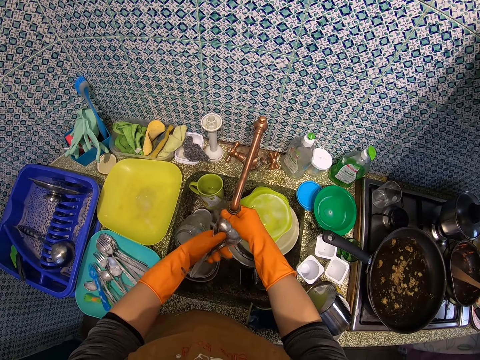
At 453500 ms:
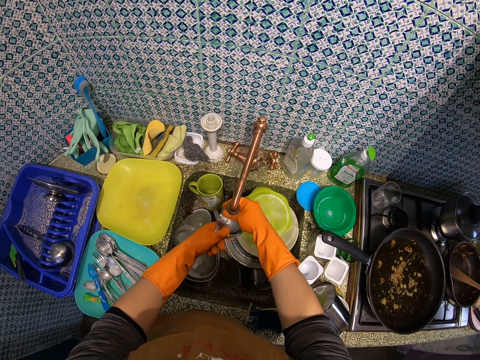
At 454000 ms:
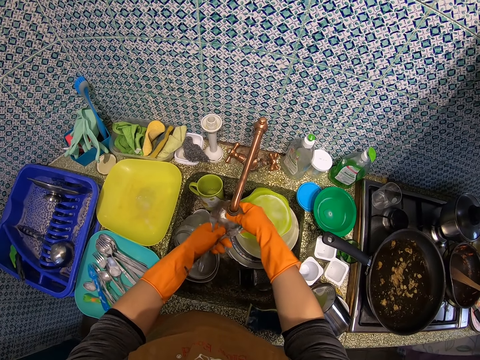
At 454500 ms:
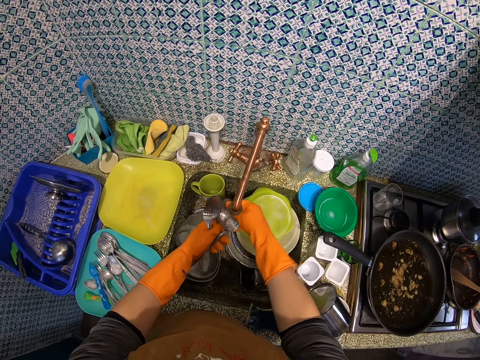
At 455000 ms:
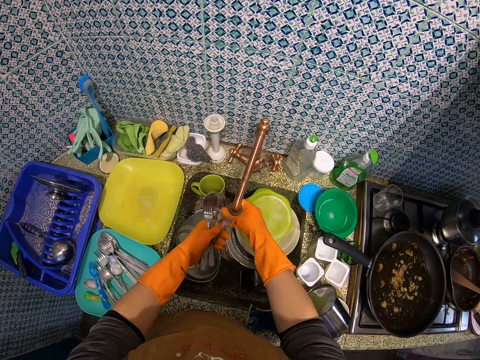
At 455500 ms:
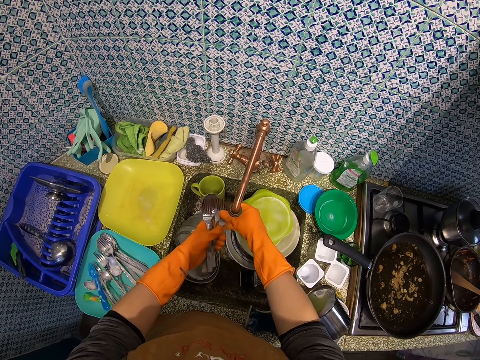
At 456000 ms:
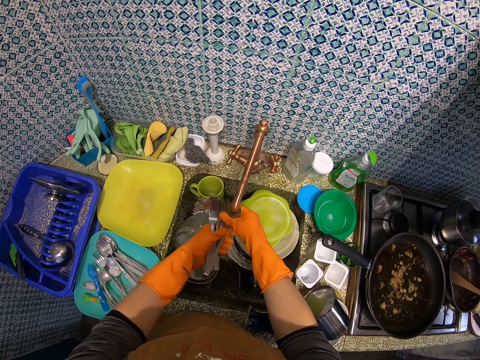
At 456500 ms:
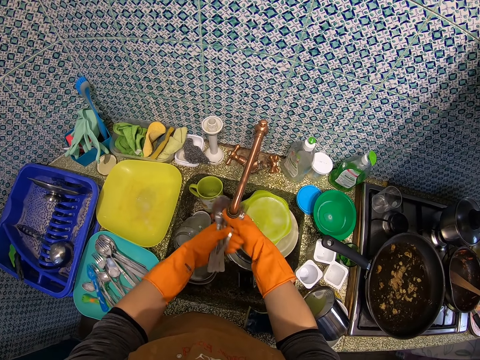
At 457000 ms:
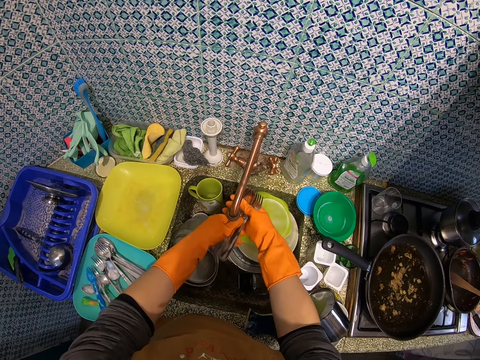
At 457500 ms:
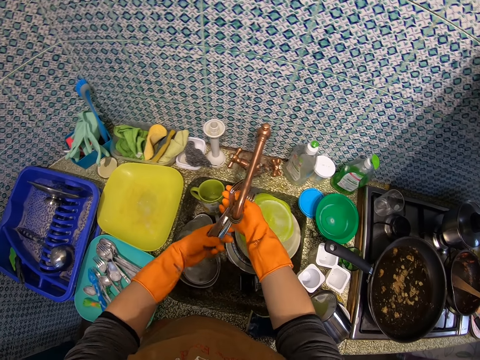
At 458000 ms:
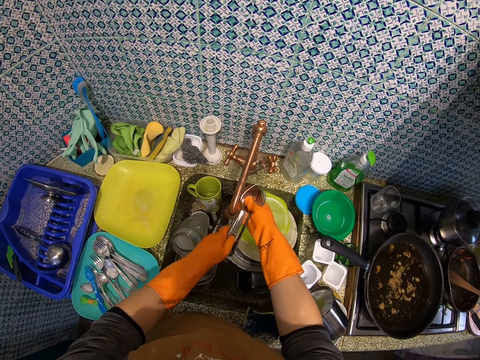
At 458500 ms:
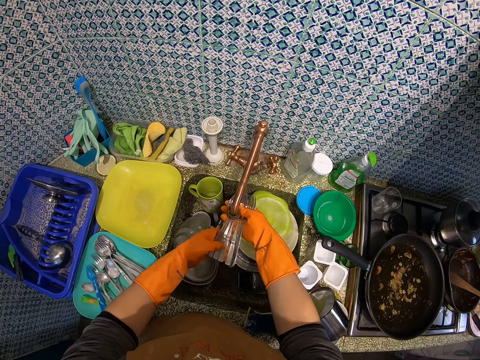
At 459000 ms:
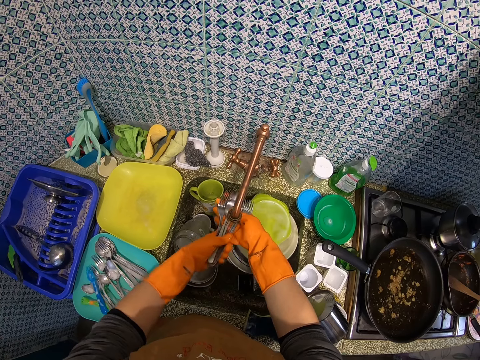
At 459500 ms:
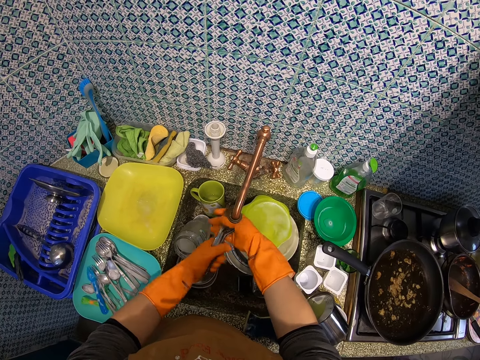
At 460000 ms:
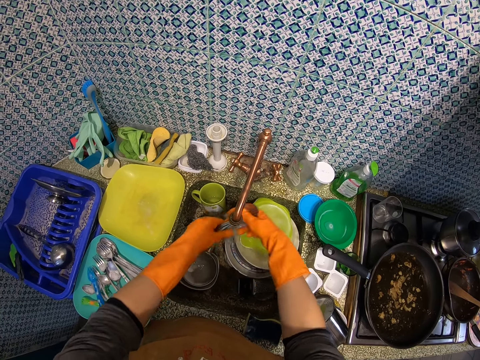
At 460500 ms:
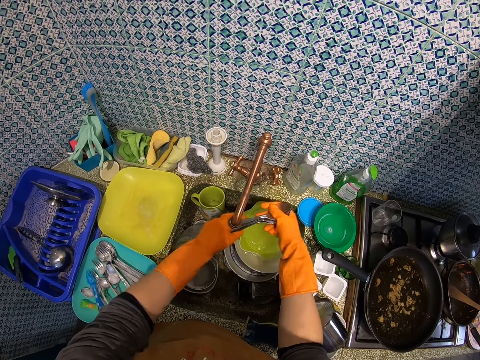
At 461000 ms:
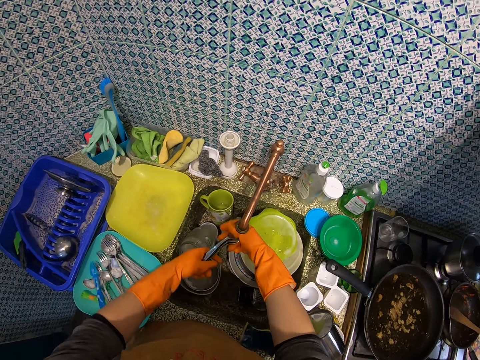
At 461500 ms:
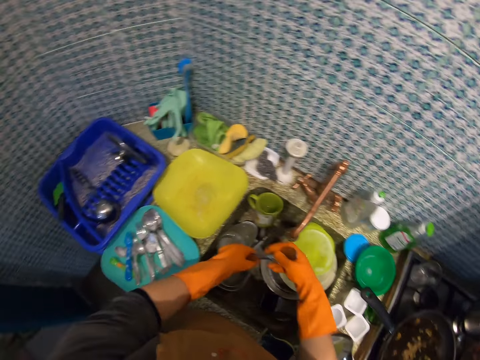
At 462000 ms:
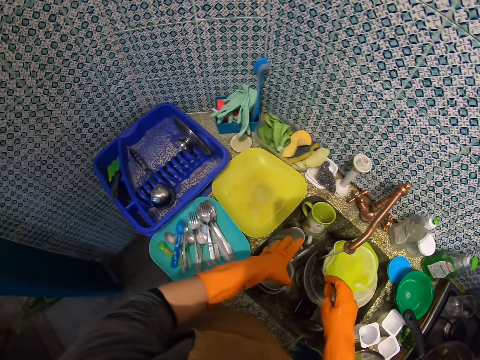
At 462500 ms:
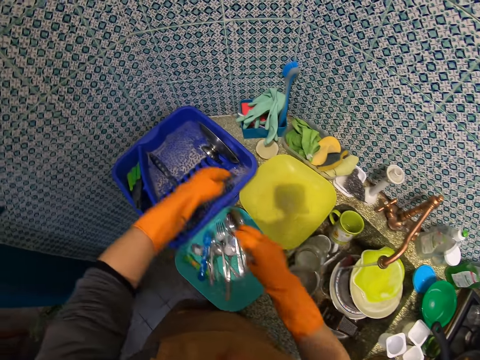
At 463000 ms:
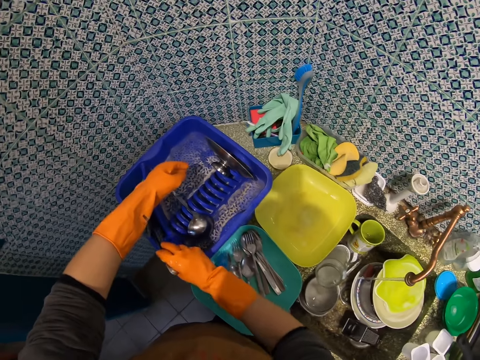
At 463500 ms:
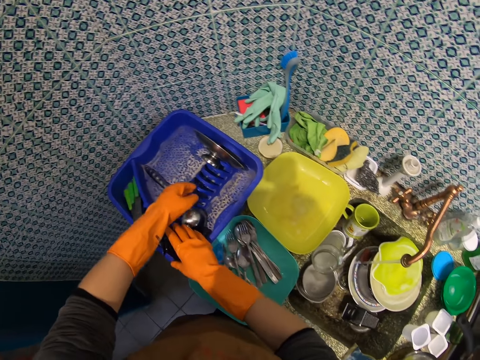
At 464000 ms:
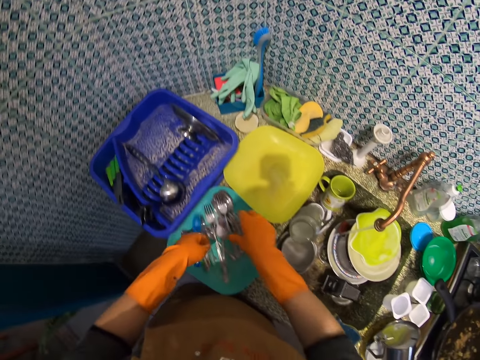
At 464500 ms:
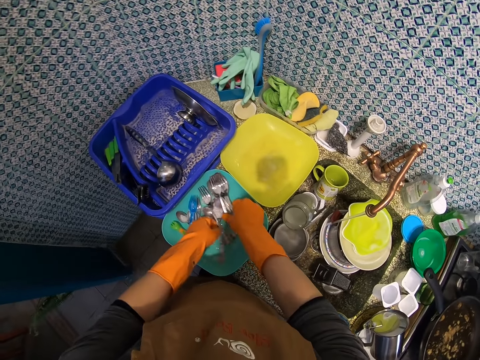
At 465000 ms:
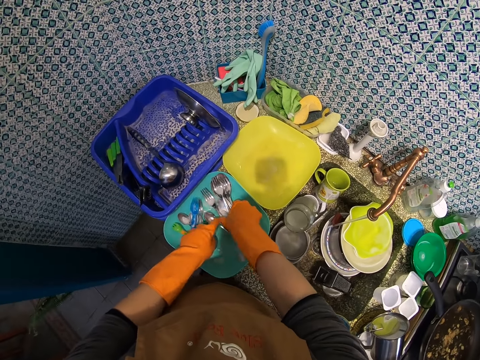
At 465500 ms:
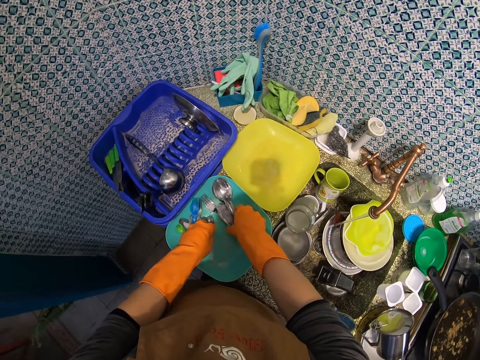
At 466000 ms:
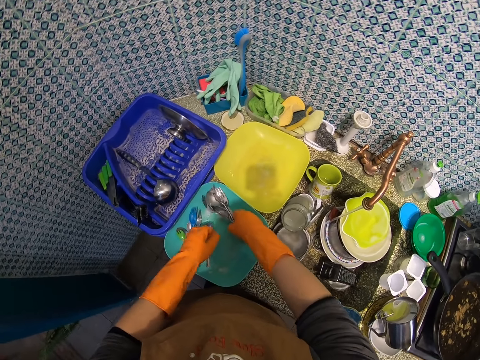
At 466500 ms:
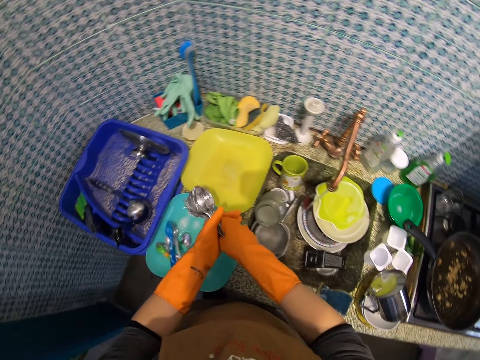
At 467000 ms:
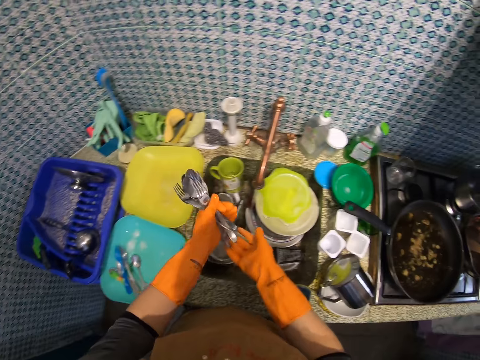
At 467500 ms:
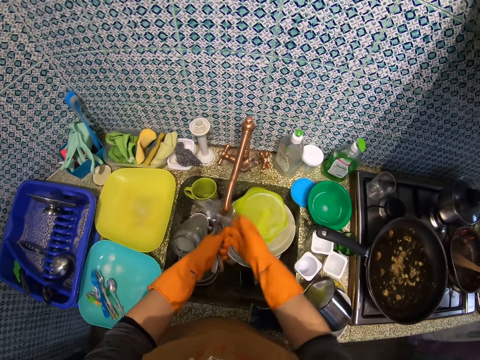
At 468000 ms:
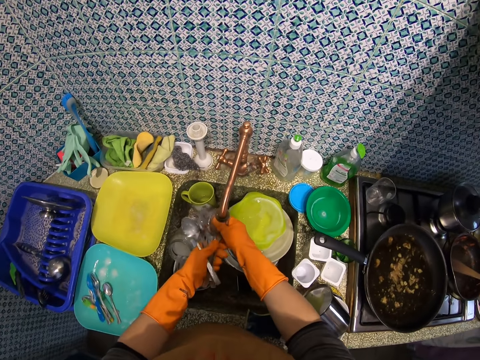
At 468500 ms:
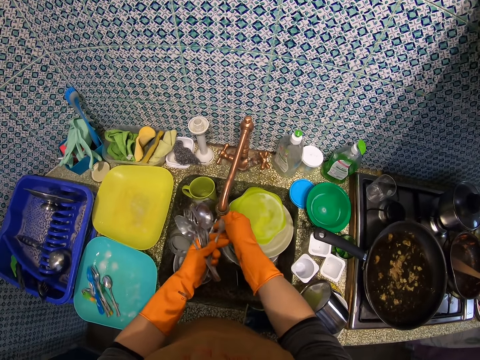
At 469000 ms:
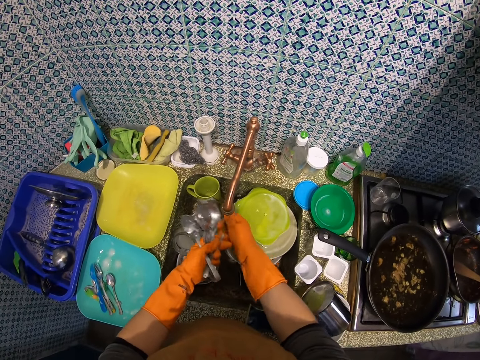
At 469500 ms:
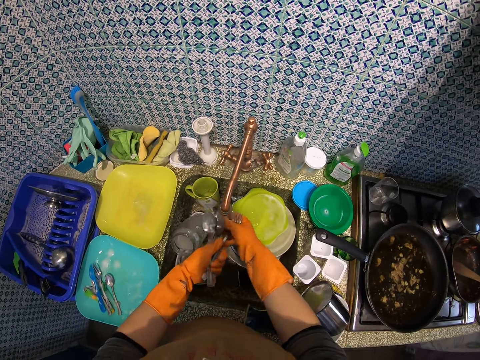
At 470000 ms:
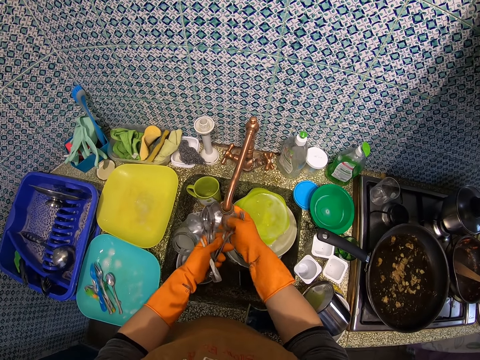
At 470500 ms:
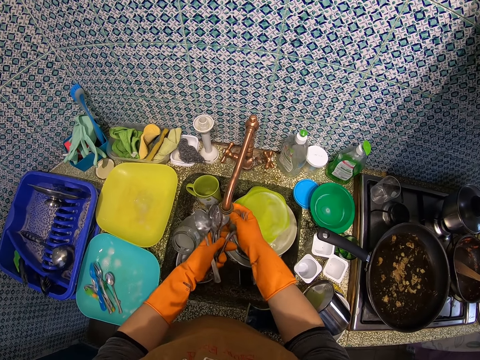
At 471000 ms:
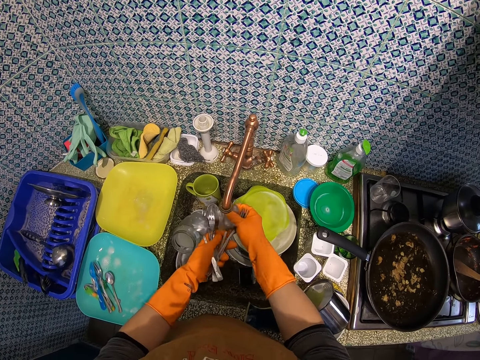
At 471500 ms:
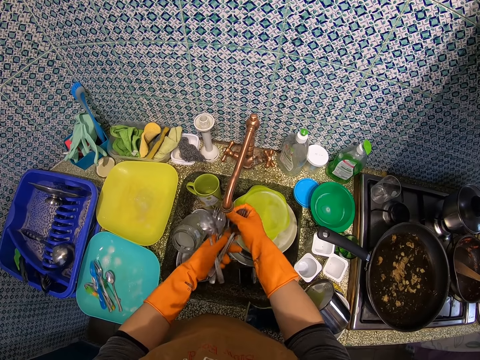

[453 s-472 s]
The camera wearer drops the silverware on the plate rack with her right hand. She picks more silverware, spoons and forks, from the plate on the kitchen sink with her hands. She rinses the silverware with the water from the tap.

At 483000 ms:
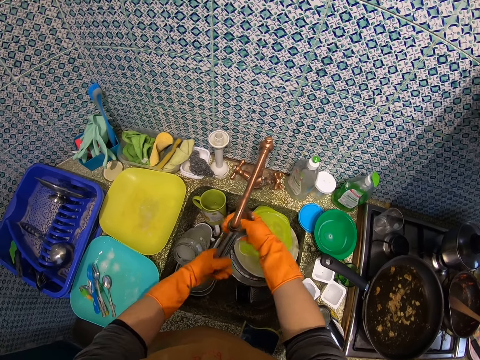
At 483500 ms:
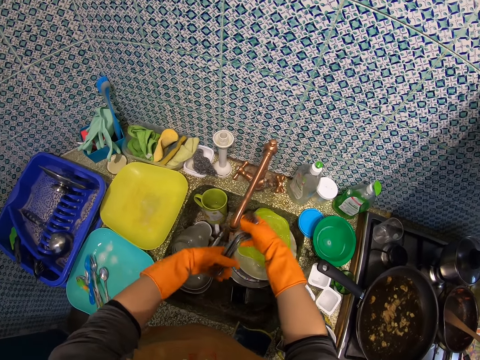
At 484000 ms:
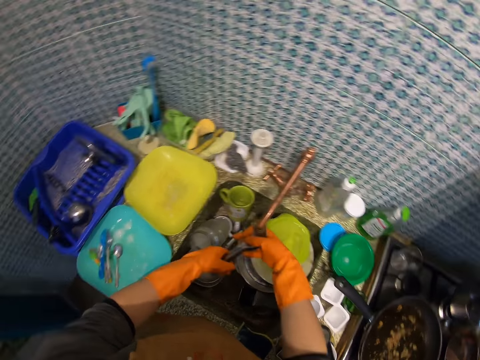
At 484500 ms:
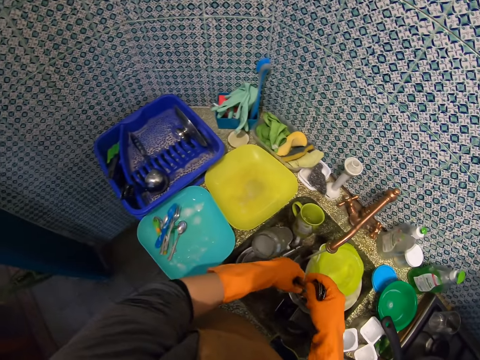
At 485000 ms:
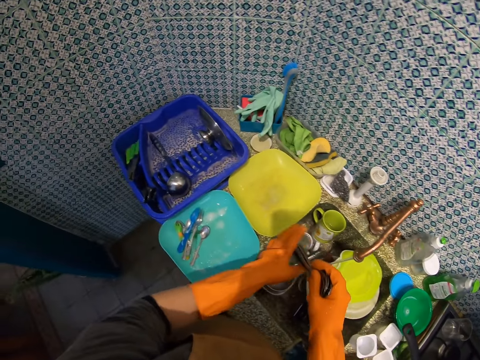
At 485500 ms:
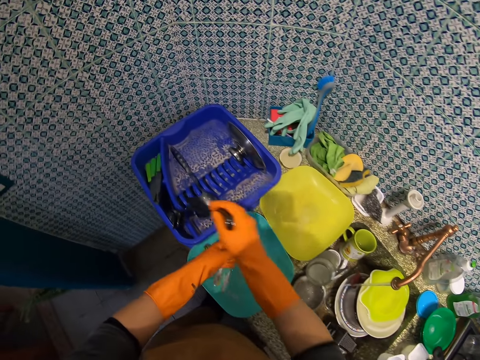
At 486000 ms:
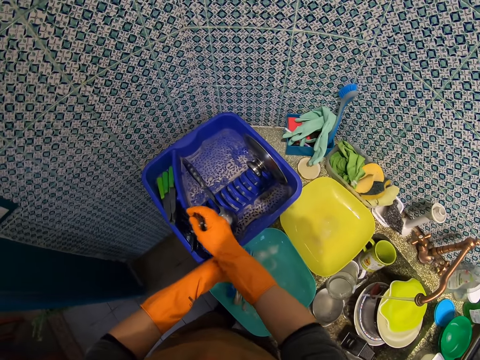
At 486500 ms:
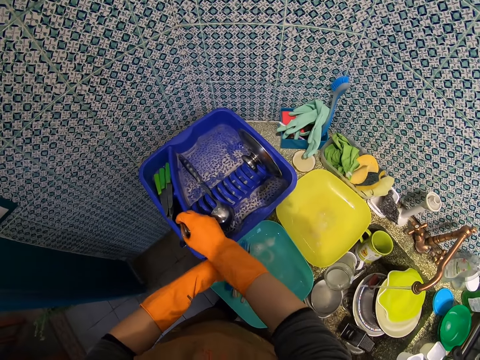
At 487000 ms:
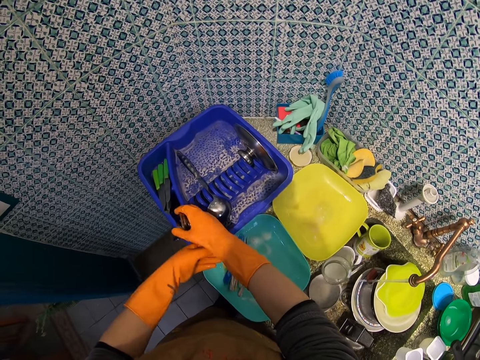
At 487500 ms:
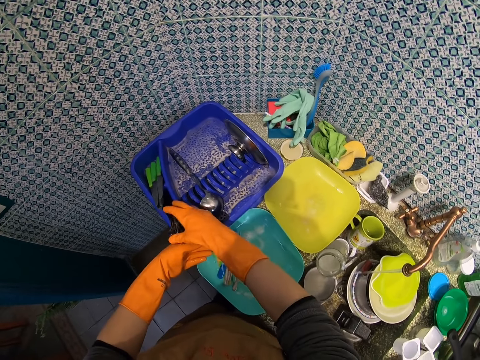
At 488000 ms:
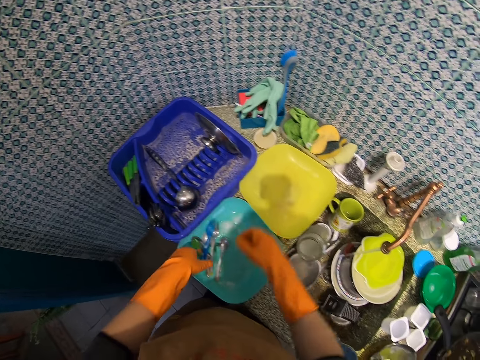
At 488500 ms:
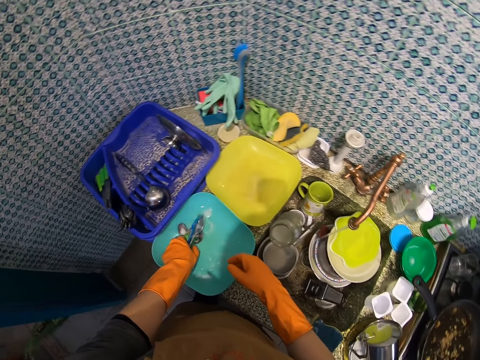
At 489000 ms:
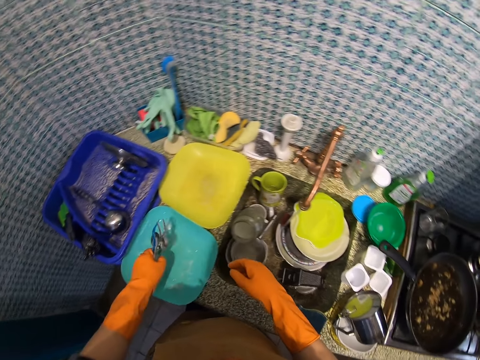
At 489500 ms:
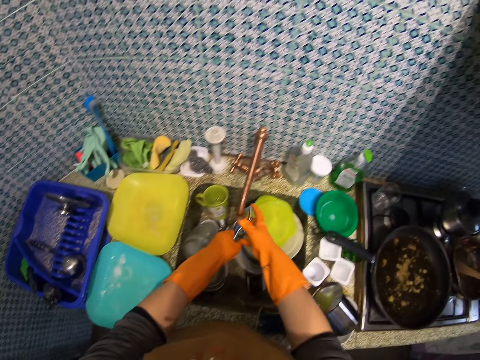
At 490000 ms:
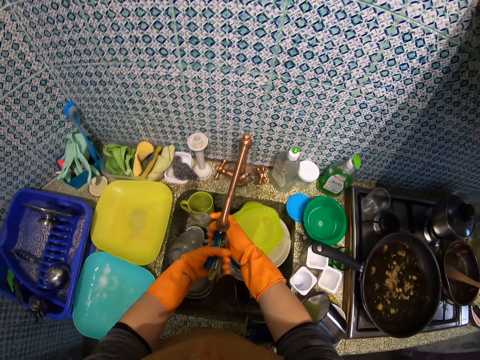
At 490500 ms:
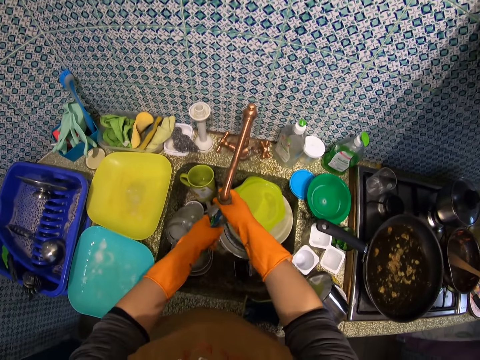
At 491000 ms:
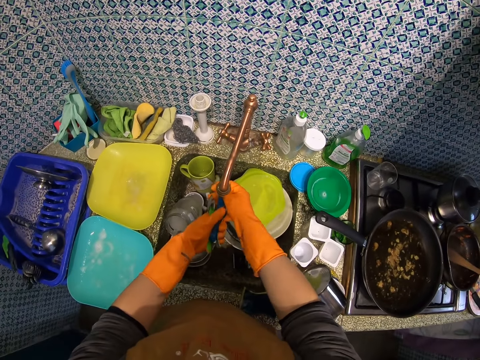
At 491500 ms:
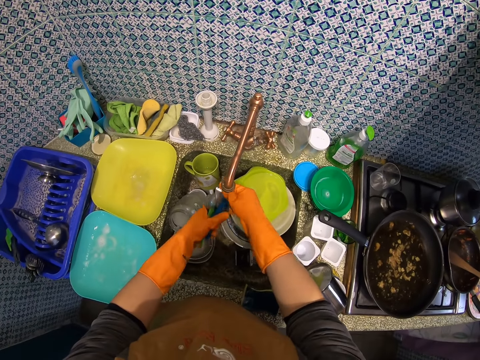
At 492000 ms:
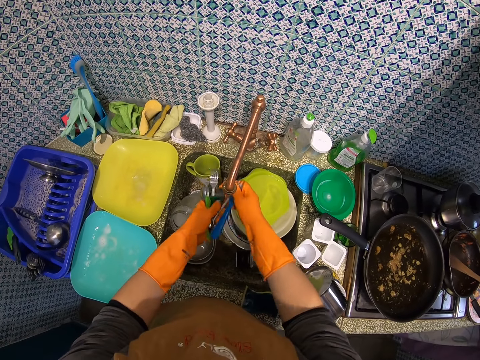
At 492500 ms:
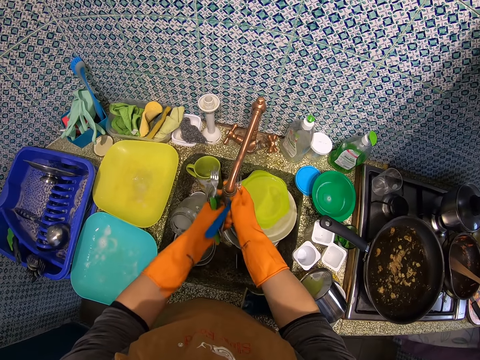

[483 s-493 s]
The camera wearer drops the silverware, the spoons and the forks, on the plate rack with her right hand. She picks silverware from the plate on the kitchen sink with her left hand. She rinses the silverware, more spoons, with the water from the tap.
